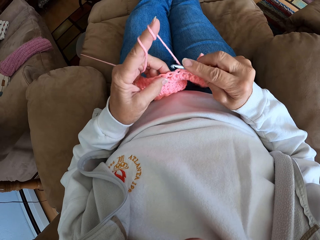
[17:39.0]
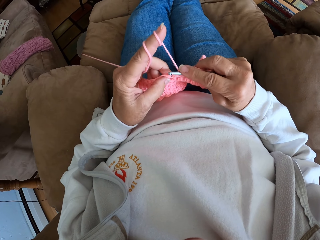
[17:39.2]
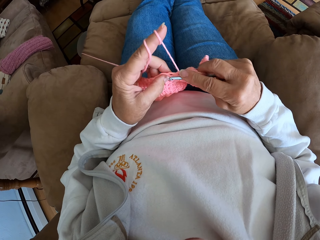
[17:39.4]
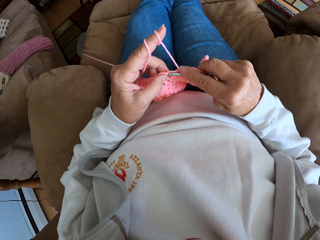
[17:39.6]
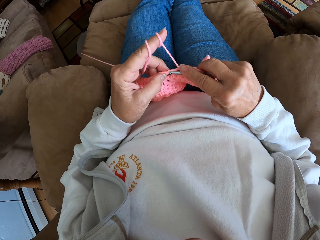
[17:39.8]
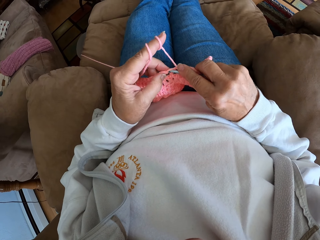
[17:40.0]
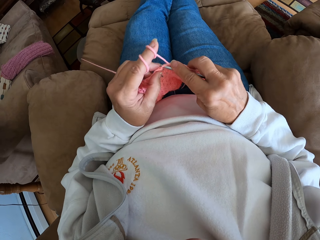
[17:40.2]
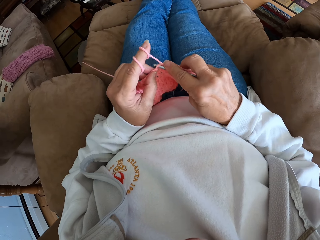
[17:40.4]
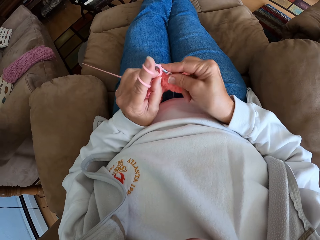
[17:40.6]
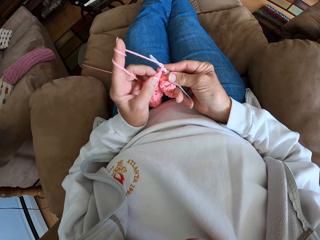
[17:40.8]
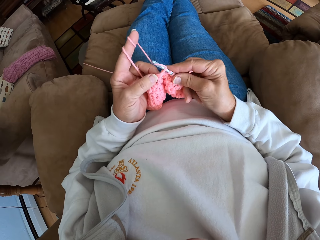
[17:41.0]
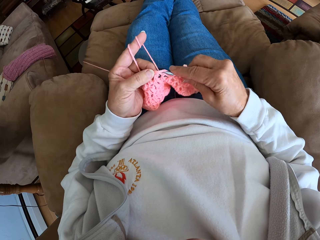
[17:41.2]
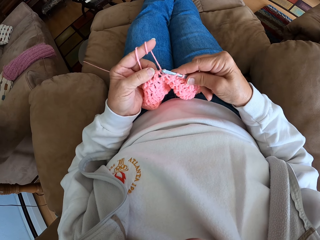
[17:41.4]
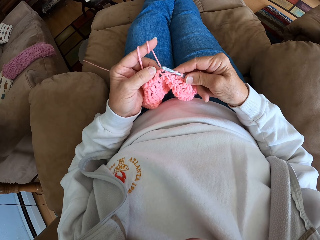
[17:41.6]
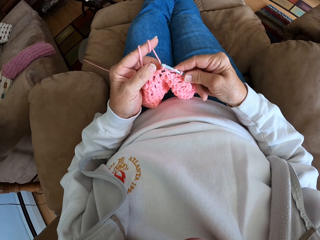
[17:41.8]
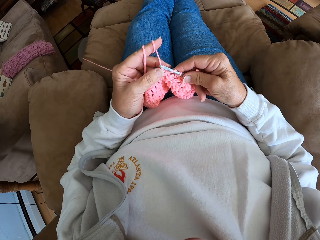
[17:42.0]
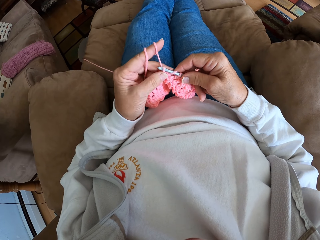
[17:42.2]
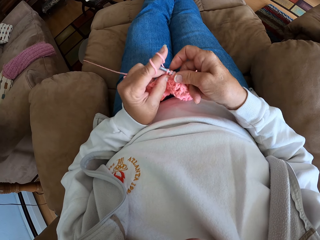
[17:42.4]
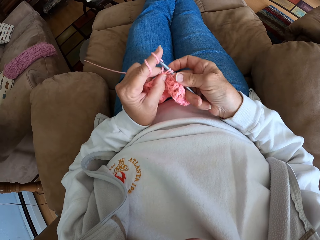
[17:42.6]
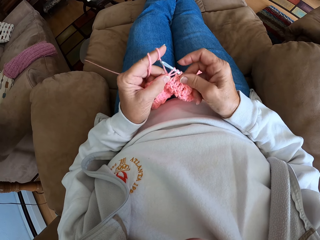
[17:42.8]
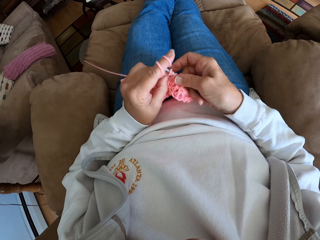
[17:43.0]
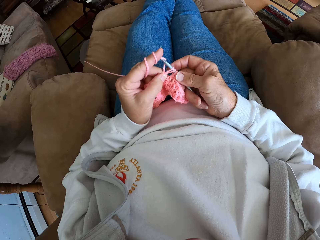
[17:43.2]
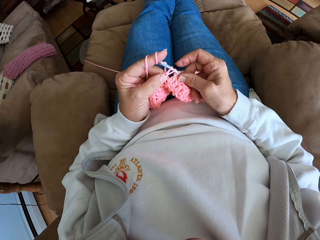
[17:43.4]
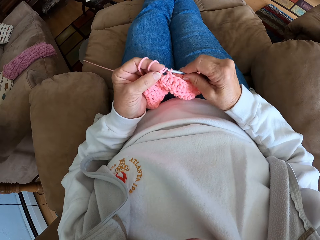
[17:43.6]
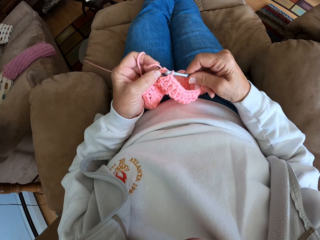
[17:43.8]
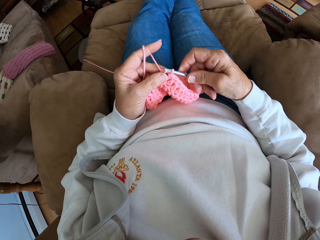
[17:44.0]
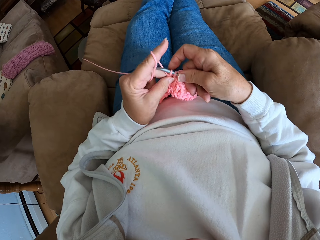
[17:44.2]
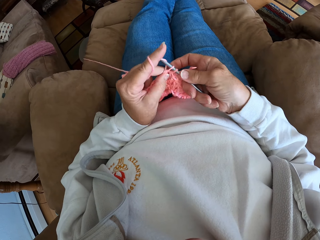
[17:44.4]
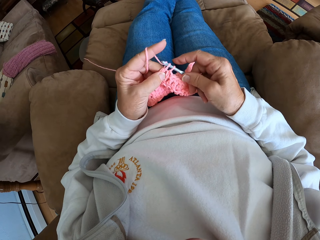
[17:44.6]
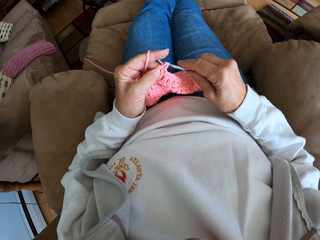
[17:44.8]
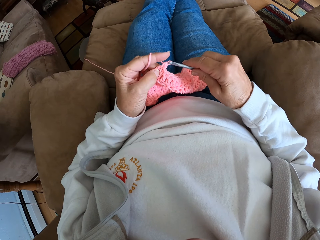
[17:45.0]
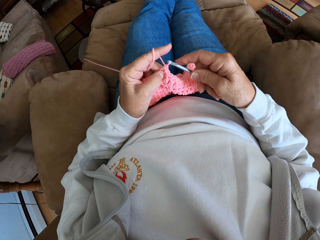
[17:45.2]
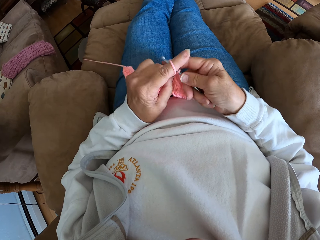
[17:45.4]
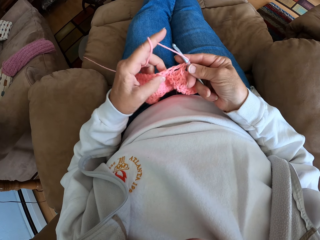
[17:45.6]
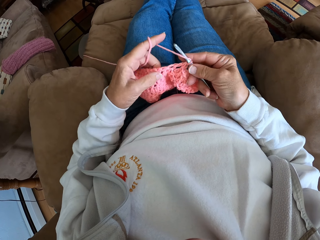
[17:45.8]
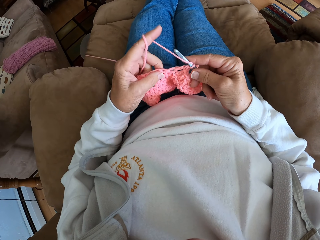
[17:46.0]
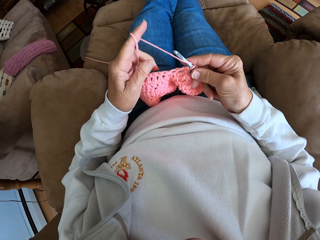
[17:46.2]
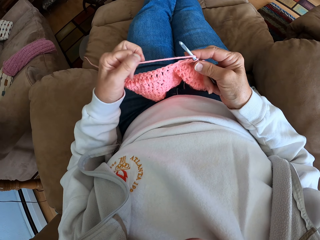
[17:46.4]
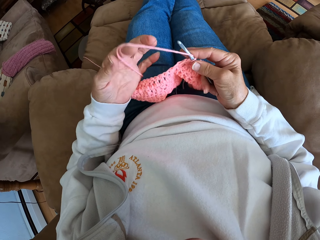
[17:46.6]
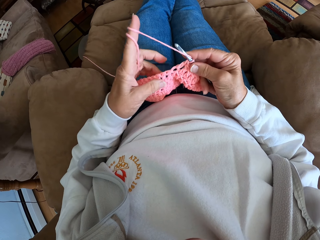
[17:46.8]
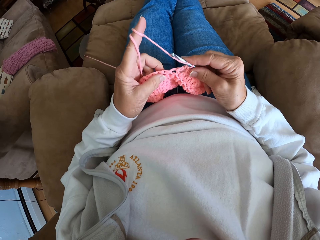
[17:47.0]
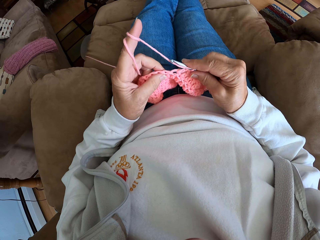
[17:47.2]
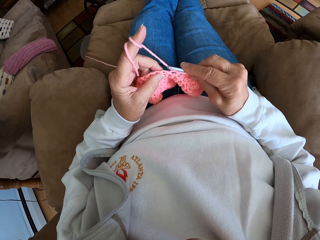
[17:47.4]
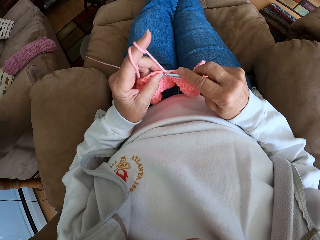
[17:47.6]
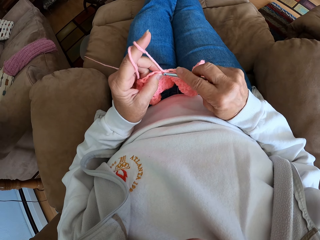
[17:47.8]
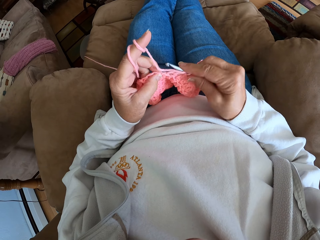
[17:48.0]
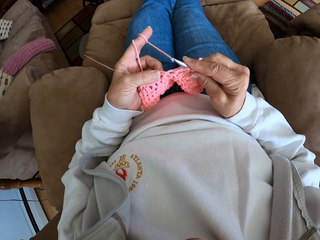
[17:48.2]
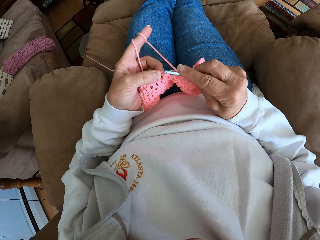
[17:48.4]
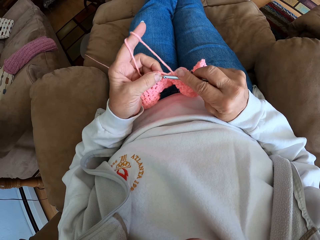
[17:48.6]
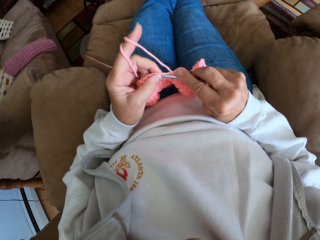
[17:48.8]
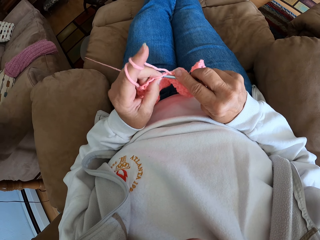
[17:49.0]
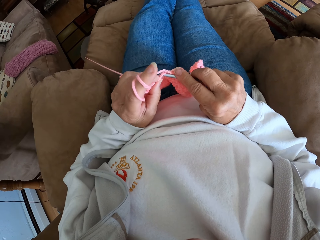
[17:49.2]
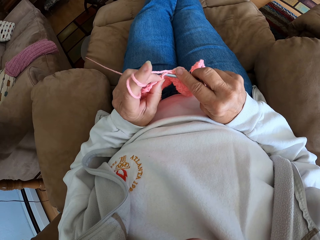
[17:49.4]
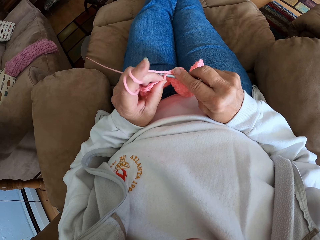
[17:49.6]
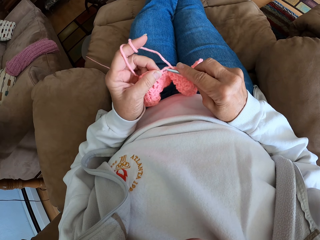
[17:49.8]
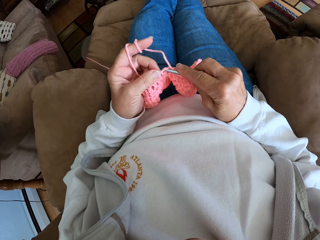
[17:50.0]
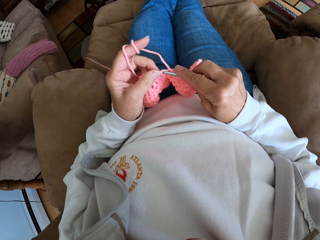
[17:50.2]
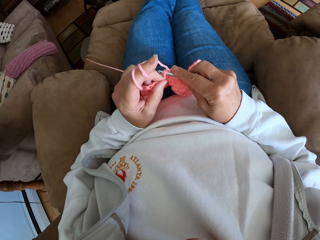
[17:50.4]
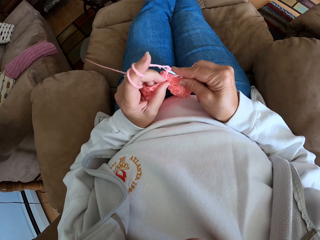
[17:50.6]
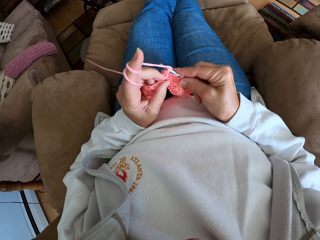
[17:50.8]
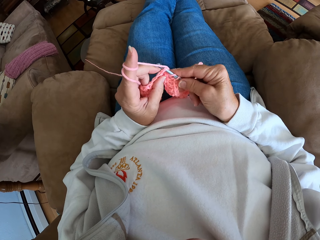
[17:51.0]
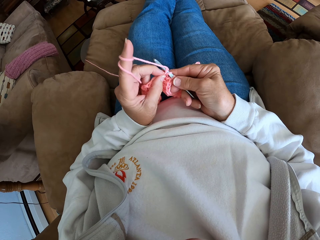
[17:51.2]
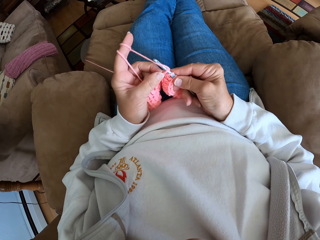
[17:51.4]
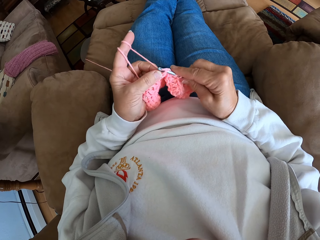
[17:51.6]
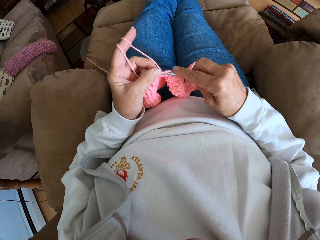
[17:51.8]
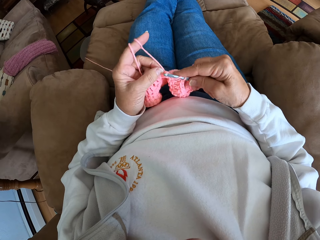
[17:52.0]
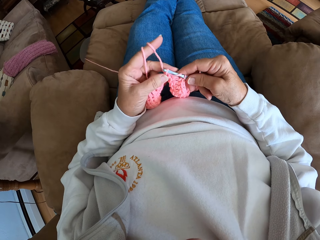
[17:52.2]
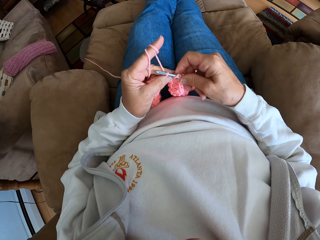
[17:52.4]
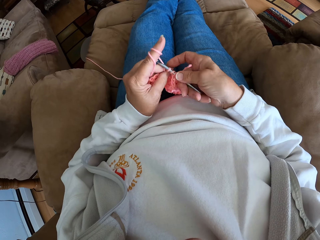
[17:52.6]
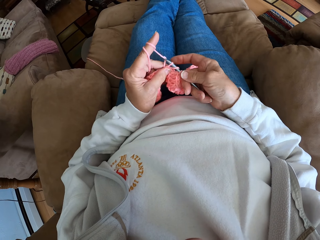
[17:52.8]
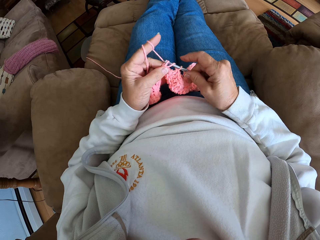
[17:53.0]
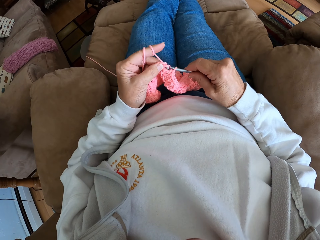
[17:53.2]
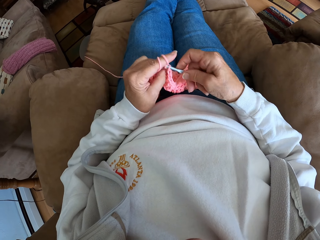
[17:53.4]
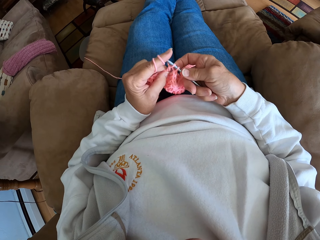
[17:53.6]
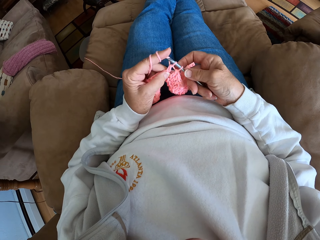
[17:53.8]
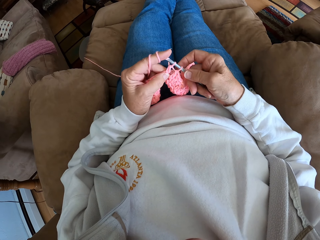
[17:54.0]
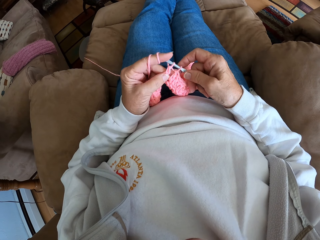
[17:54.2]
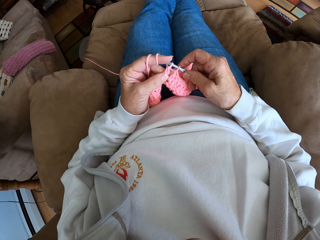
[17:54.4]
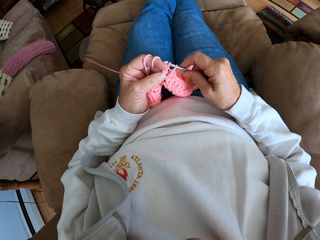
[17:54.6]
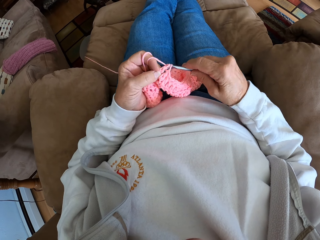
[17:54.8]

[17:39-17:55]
The camera wearer knits a fabric with a knitting needle. They coil a knitting thread to a finger. They knit the fabric with the knitting needle.

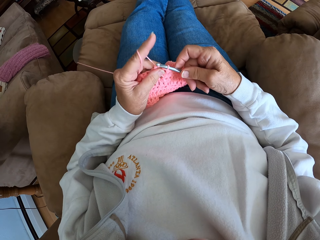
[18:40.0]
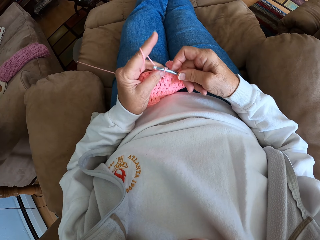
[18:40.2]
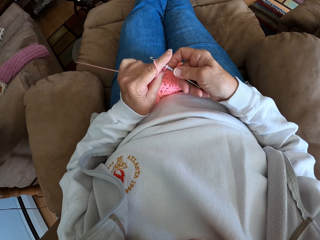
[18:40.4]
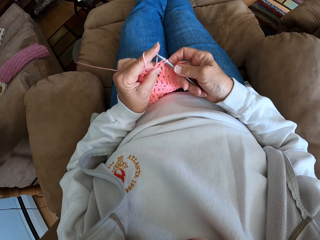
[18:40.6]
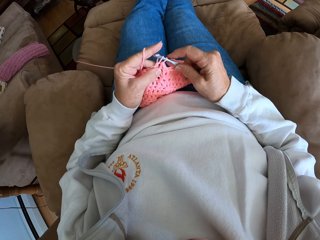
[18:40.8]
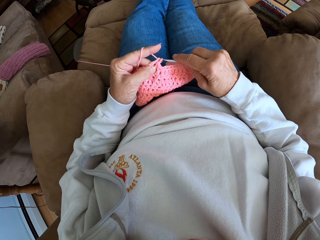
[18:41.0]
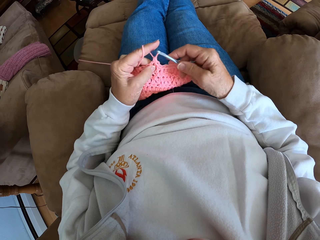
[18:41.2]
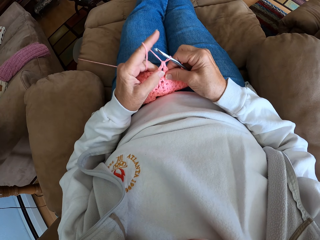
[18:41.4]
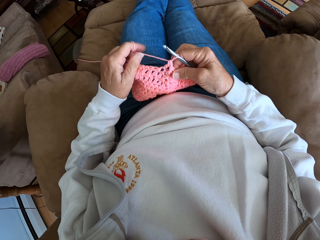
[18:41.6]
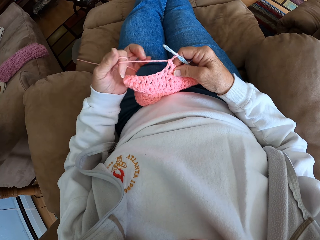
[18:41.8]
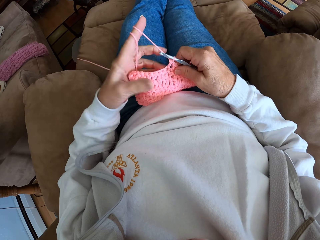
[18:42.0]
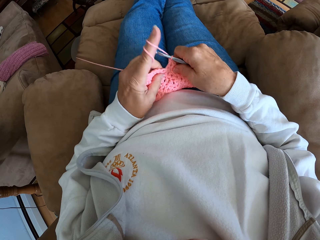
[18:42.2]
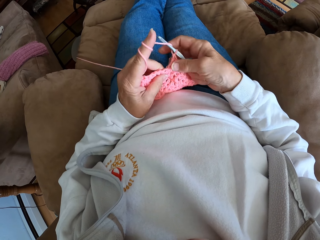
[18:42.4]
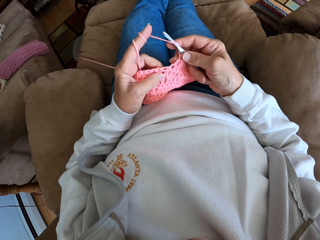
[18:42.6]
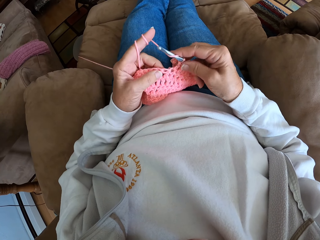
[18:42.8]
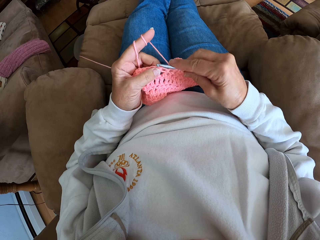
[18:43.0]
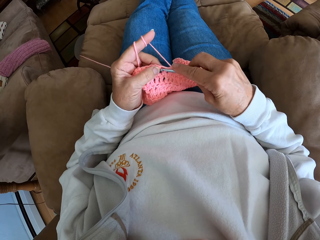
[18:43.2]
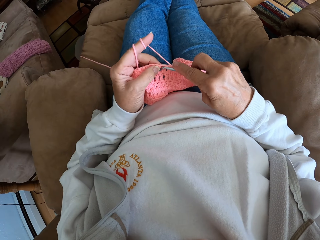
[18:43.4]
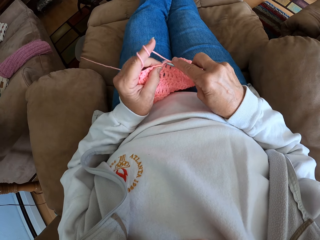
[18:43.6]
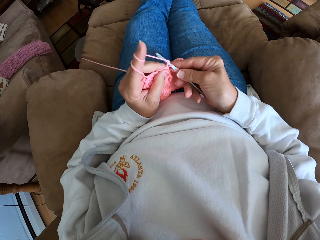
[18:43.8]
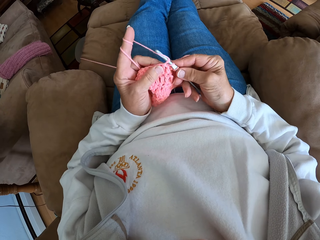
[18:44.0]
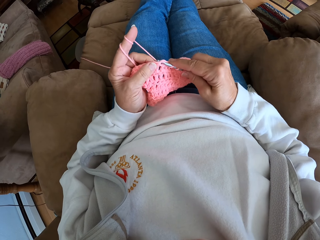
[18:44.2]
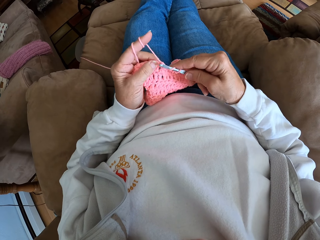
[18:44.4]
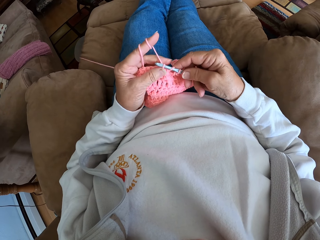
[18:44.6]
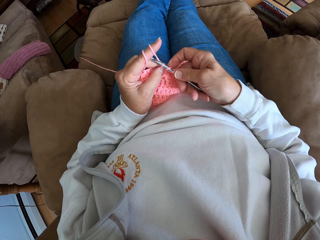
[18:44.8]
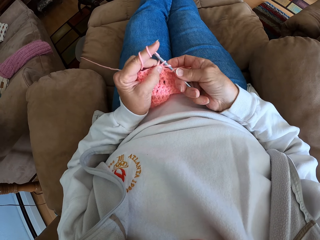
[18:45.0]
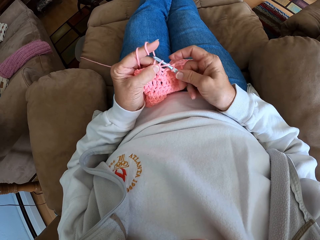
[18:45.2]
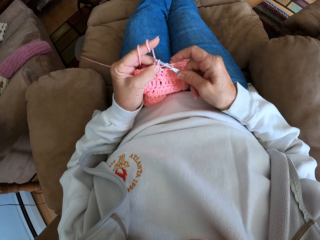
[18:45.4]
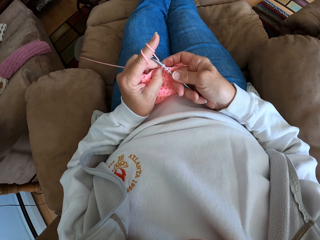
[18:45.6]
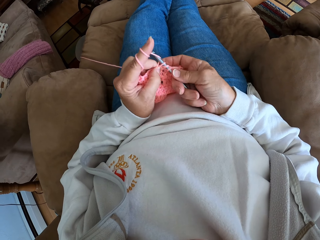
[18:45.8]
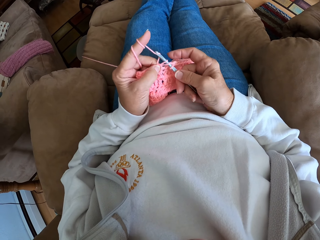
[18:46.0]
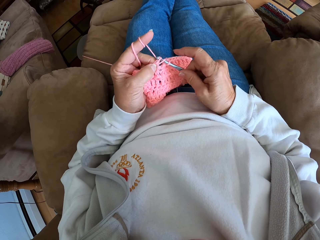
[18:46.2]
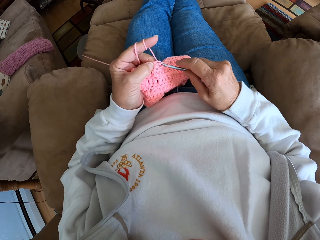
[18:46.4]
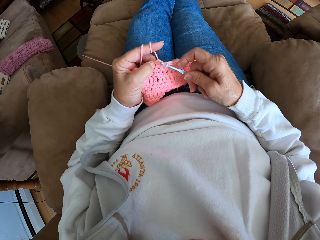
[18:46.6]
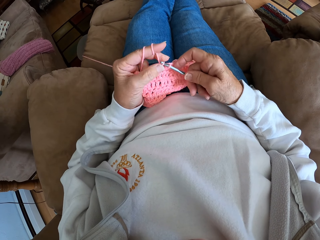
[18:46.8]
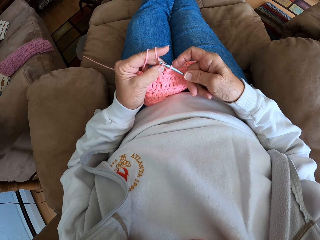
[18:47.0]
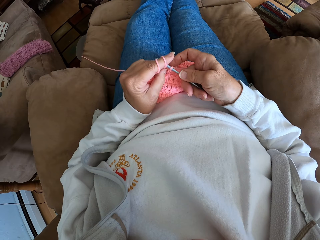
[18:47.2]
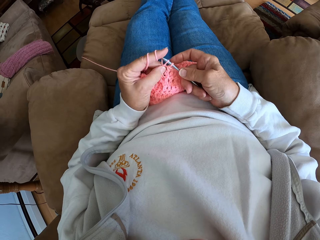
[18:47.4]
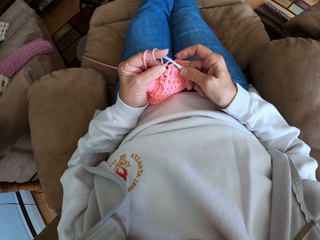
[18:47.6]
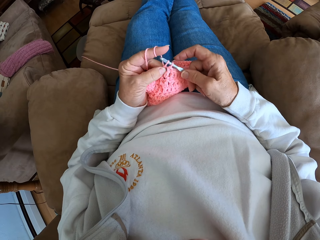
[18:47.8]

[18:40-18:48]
The camera wearer rolls the hand knit yarn on her index finger. She knits the garment with her hand.
